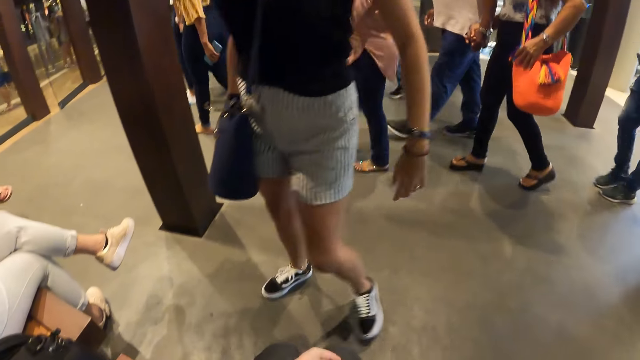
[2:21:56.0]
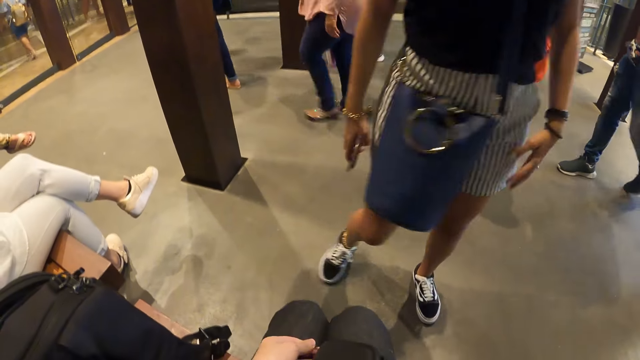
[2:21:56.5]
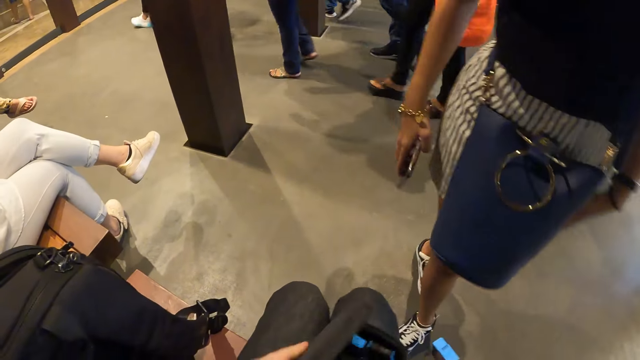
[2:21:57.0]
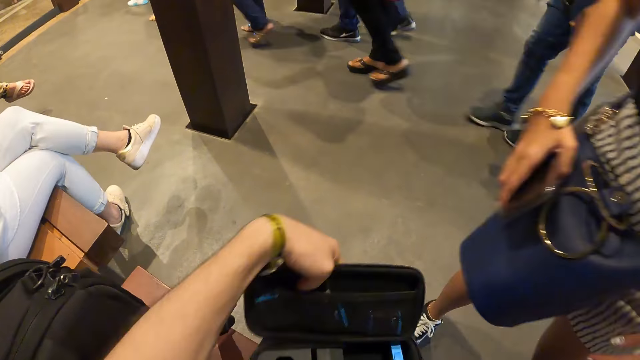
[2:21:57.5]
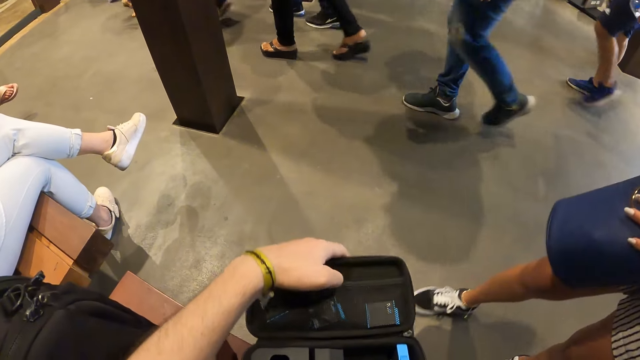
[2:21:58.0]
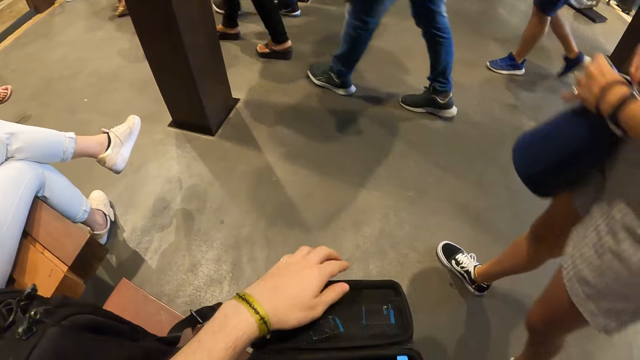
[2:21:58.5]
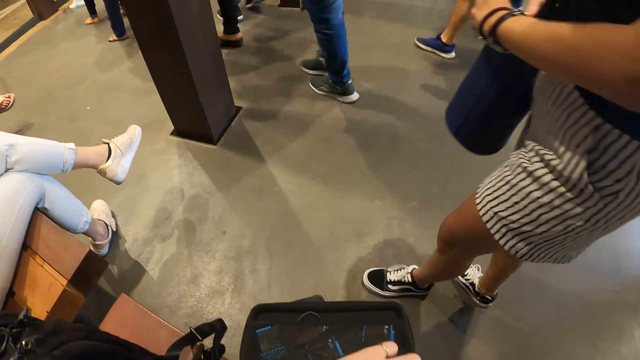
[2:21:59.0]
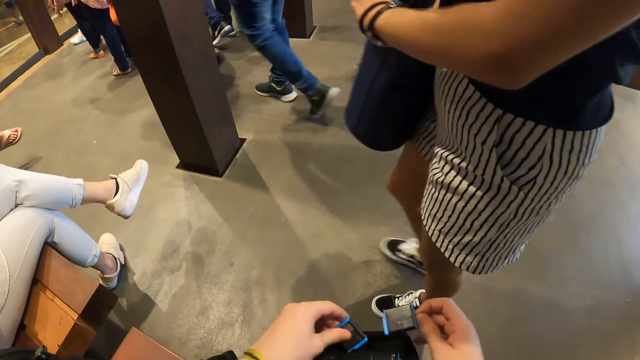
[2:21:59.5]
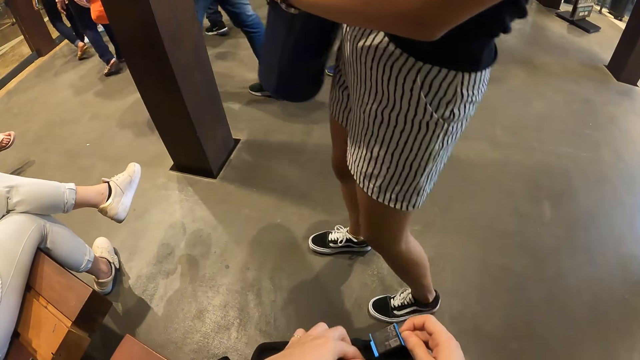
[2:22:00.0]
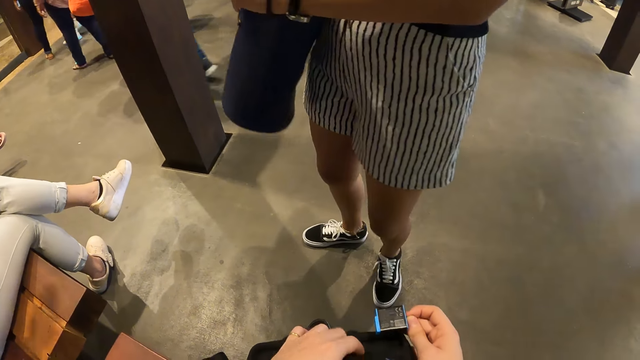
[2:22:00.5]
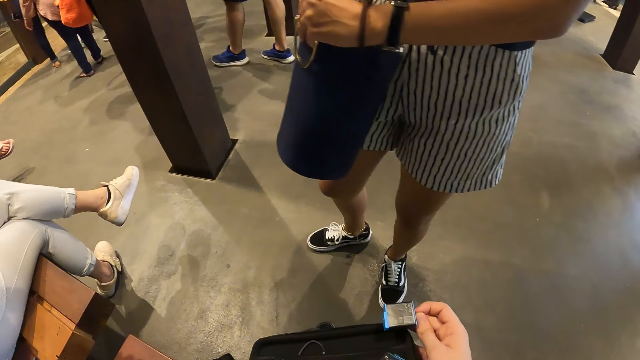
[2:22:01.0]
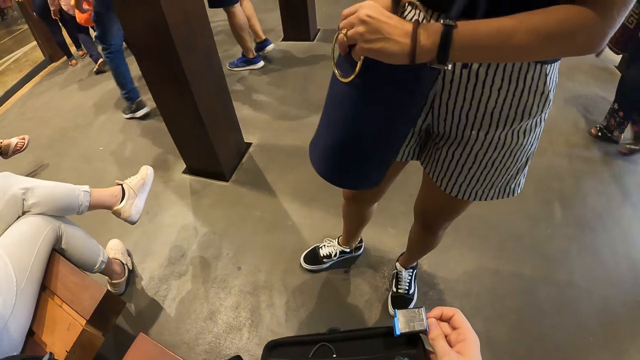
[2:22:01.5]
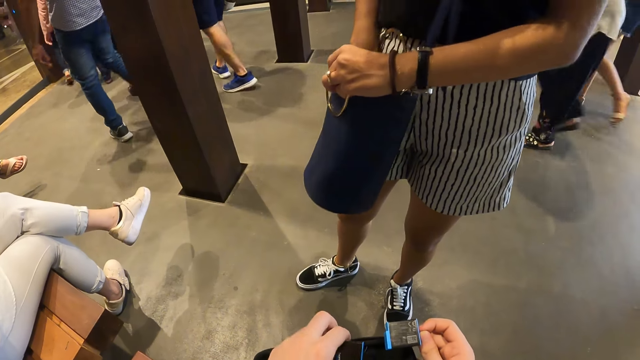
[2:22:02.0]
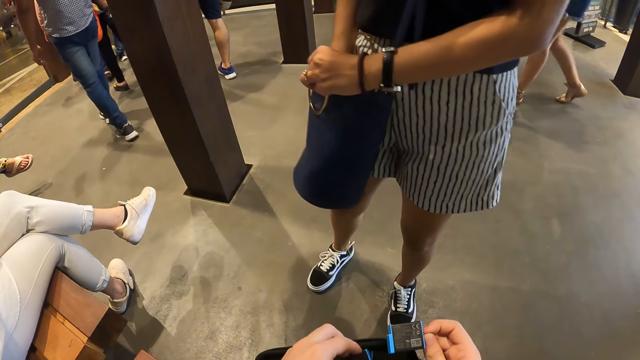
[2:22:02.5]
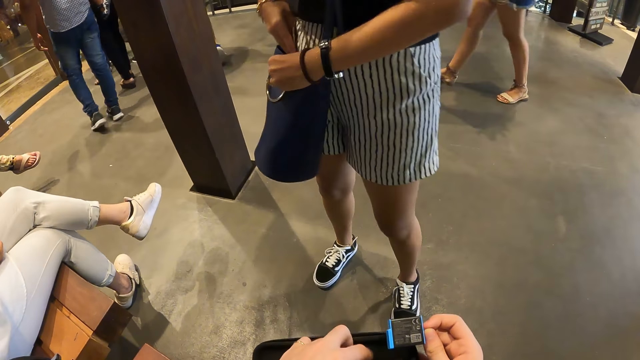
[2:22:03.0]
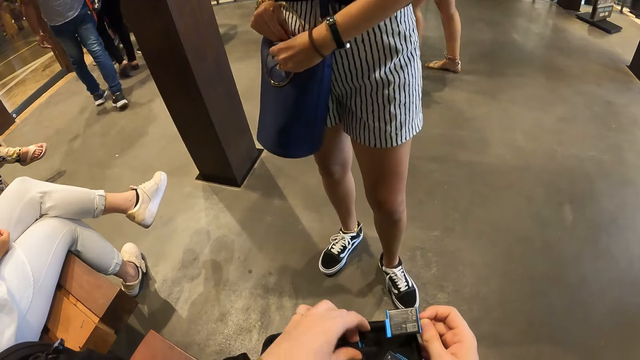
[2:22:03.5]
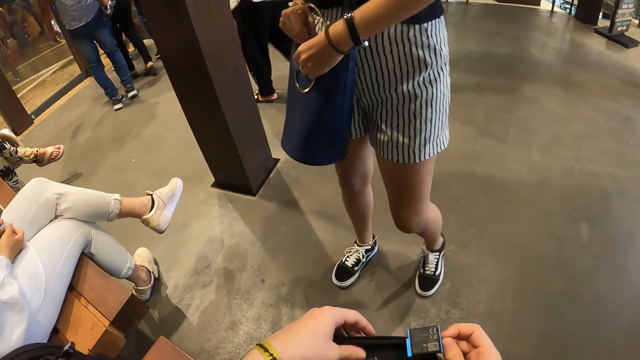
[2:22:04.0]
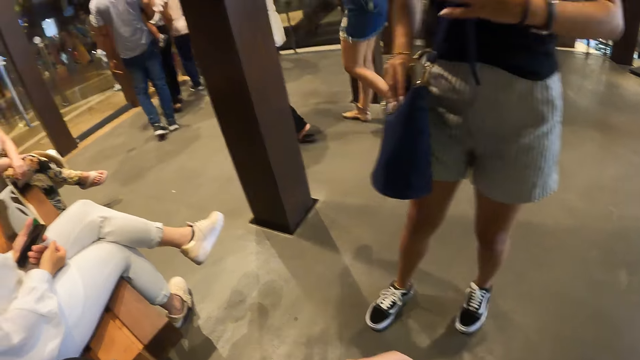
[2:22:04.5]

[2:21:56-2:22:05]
A woman moves in the room. The camera wearer opens the box with his left hand. He opens the bag. The woman holds the bag with her right hand. The woman puts her right hand into her bag. The woman puts a phone in the bag. The camera wearer puts a camera battery into the box on his lap. He arranges the bag.

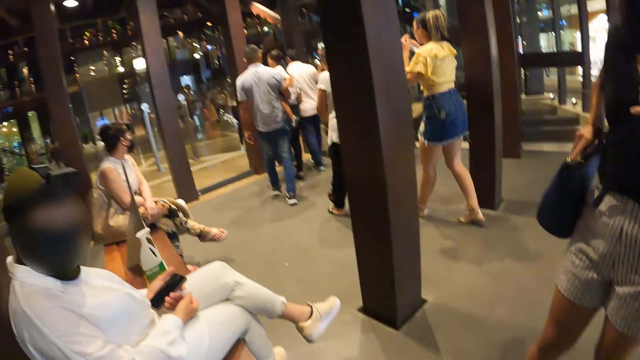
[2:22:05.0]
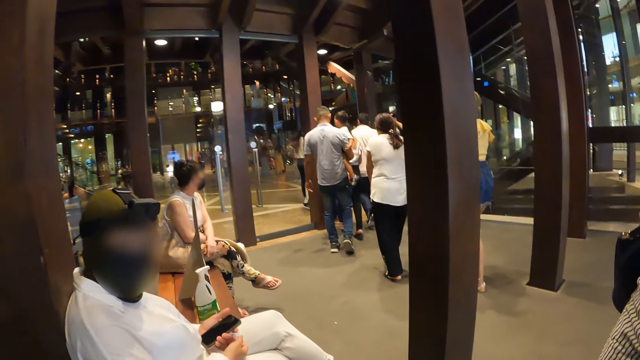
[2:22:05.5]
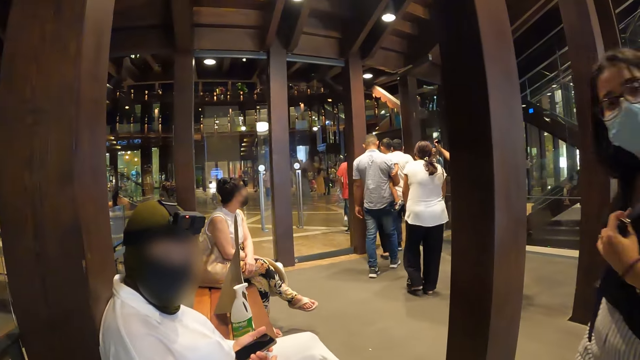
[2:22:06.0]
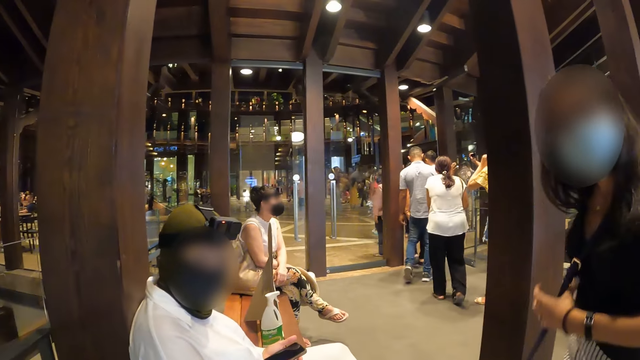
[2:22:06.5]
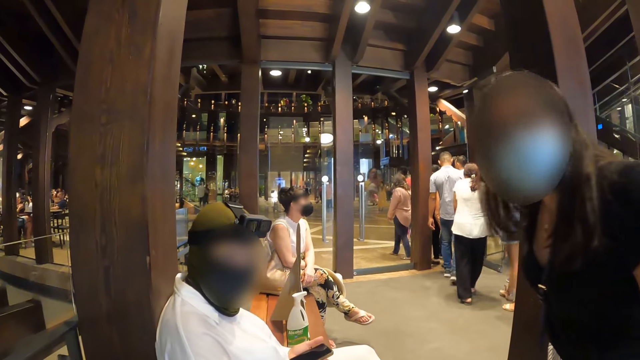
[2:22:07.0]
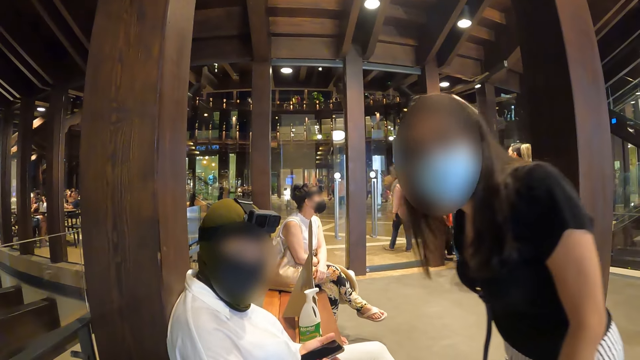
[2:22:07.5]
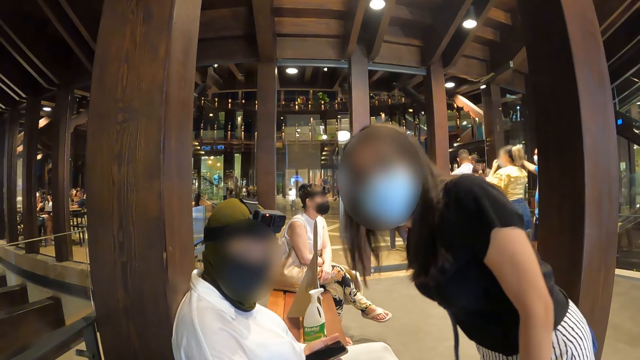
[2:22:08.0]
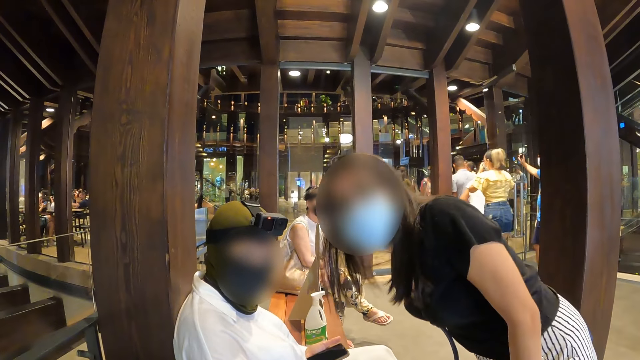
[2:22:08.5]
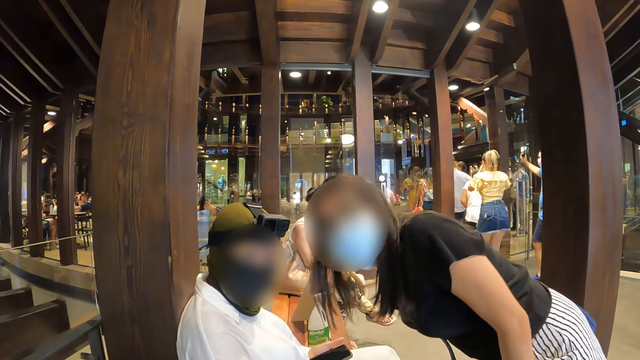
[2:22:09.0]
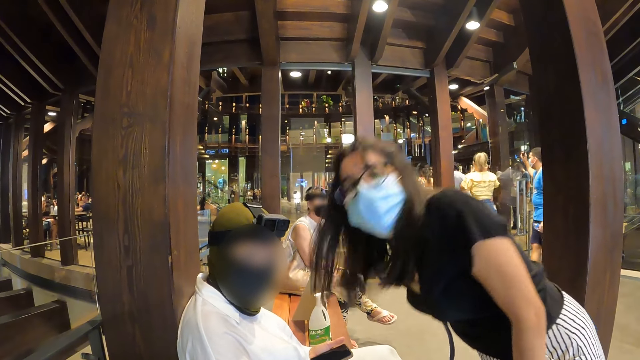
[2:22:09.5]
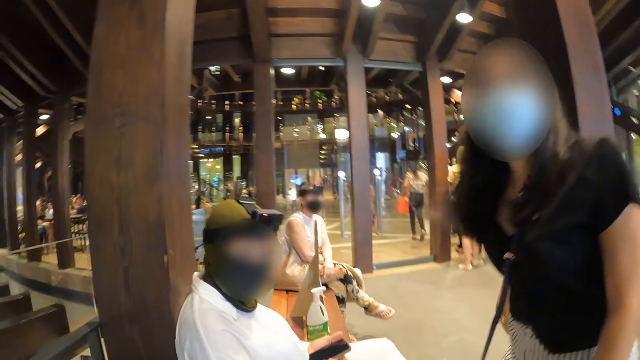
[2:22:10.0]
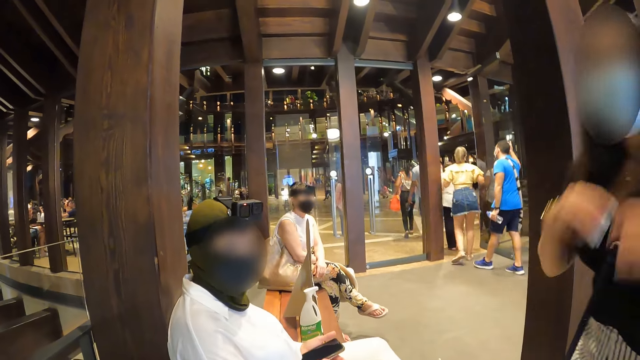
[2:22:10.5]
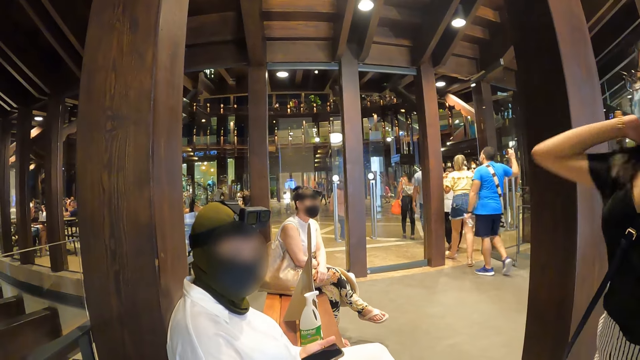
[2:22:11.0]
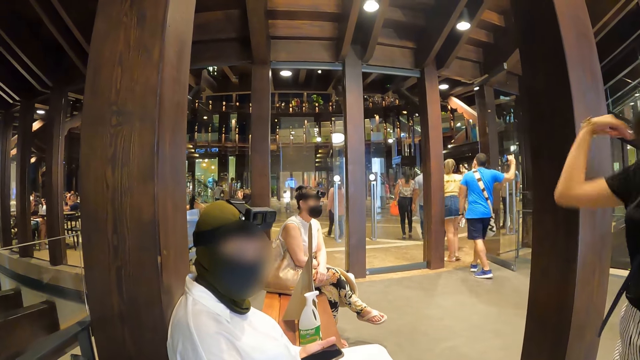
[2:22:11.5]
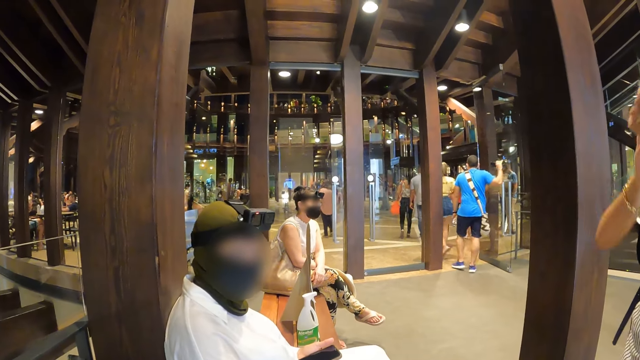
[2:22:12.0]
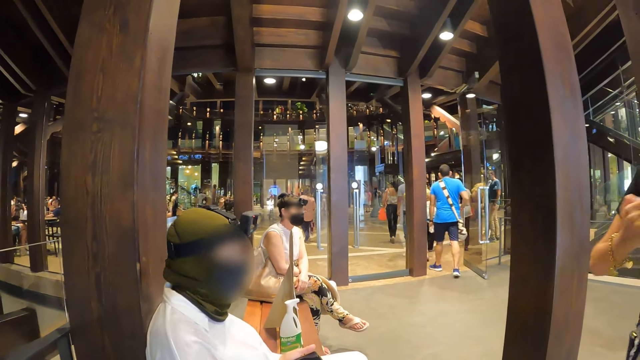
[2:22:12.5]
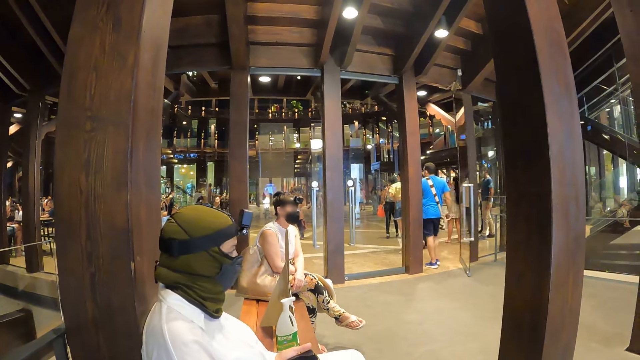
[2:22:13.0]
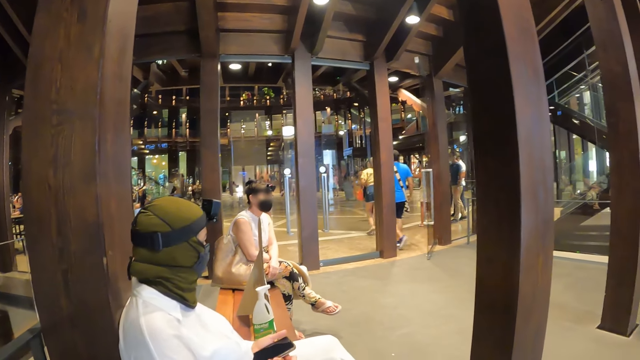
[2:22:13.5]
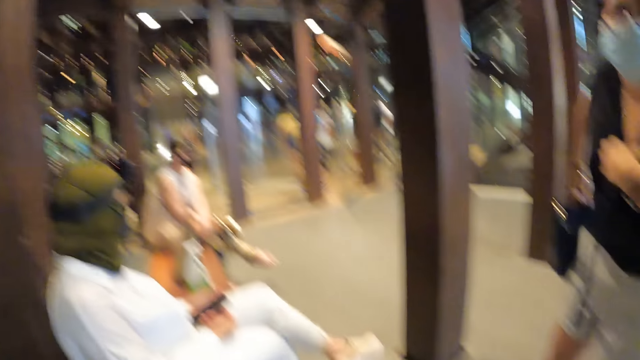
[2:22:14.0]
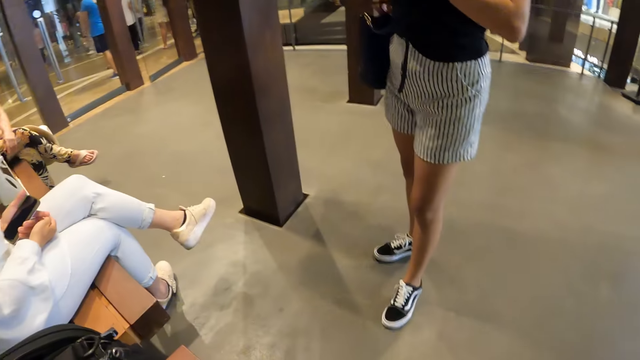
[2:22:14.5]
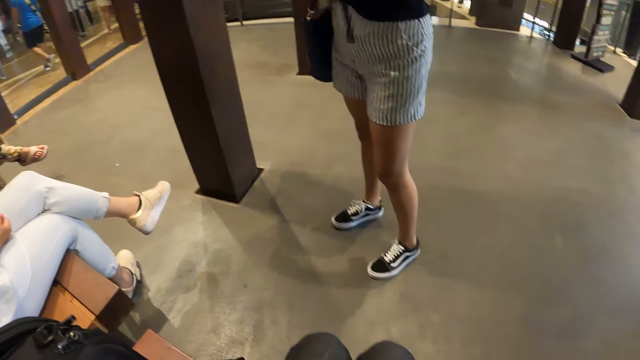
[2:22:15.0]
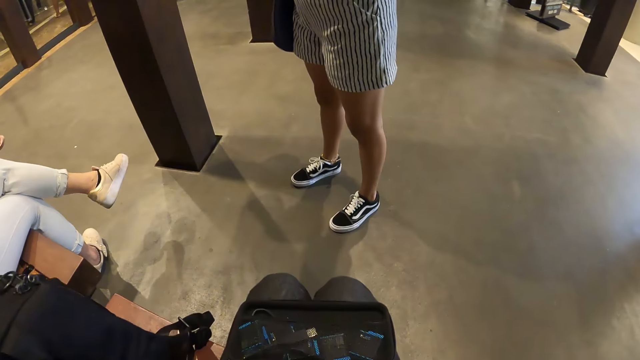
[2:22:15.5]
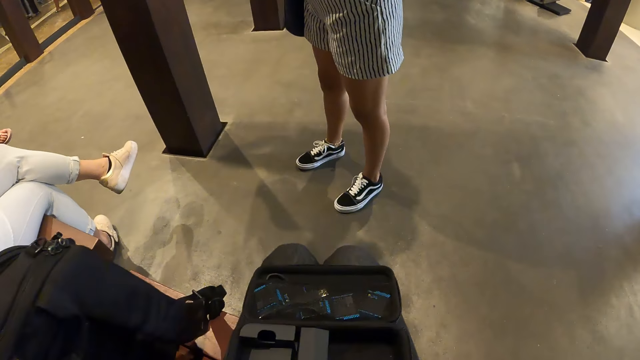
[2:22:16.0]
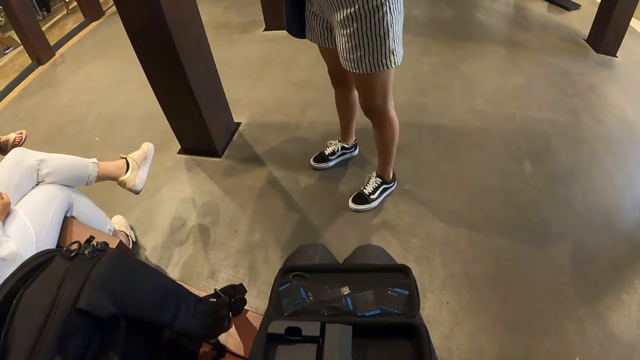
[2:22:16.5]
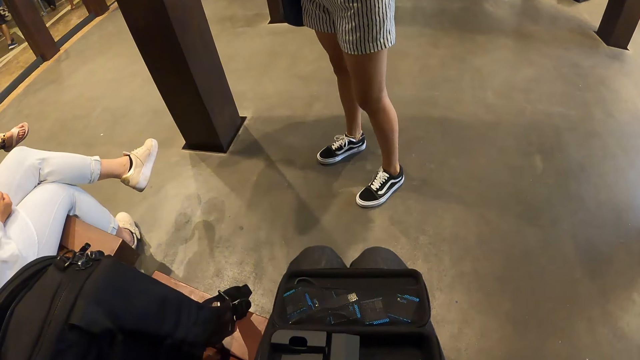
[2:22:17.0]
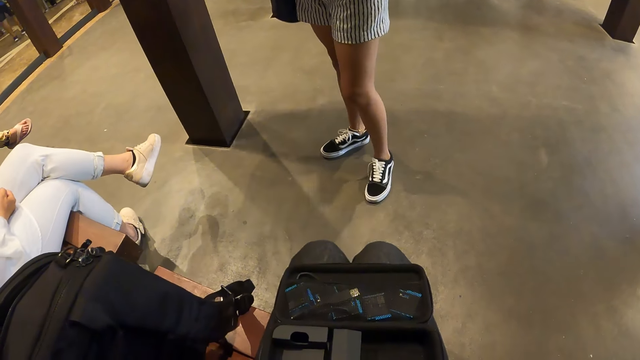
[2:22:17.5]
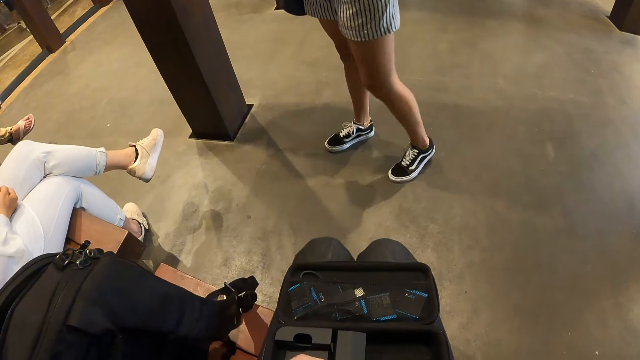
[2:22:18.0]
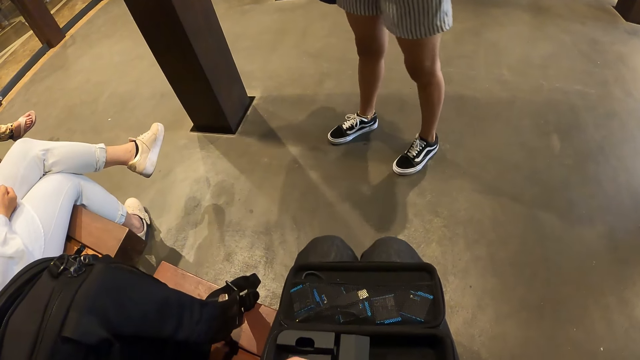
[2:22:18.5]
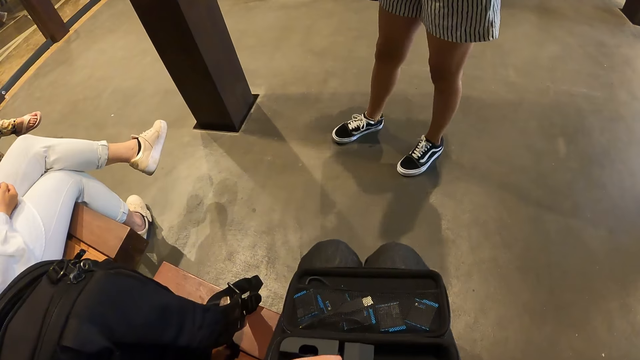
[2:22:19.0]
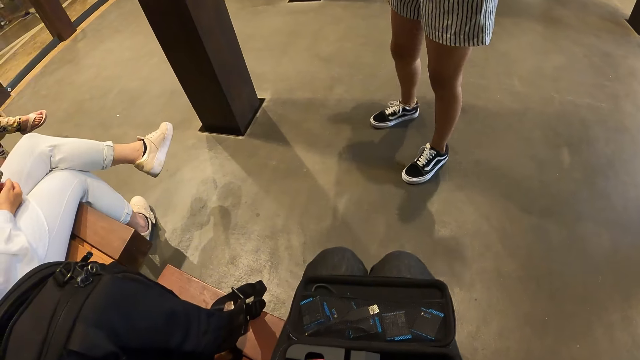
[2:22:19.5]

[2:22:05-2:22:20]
A woman leans towards another woman. The first woman looks at the camera wearer. The first woman adjusts her hair with both hands. The camera wearer looks at the first woman.
